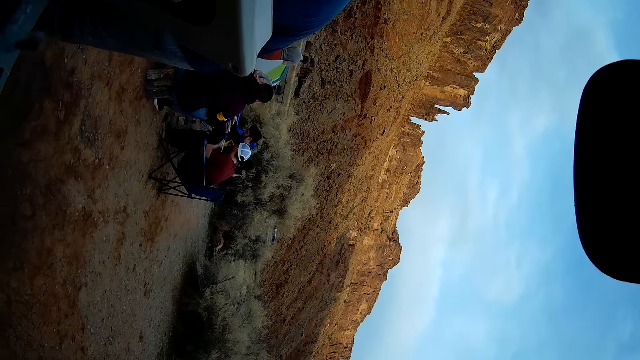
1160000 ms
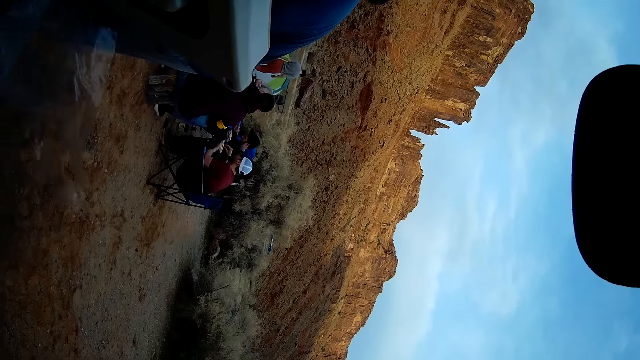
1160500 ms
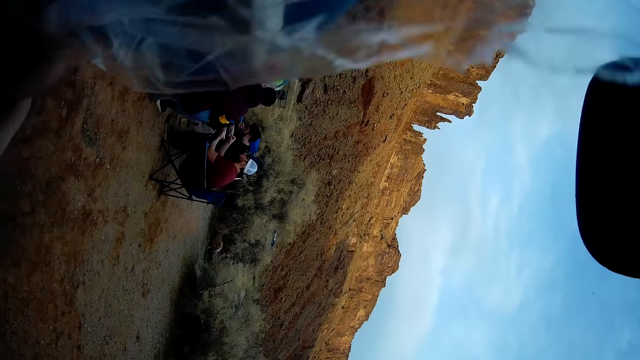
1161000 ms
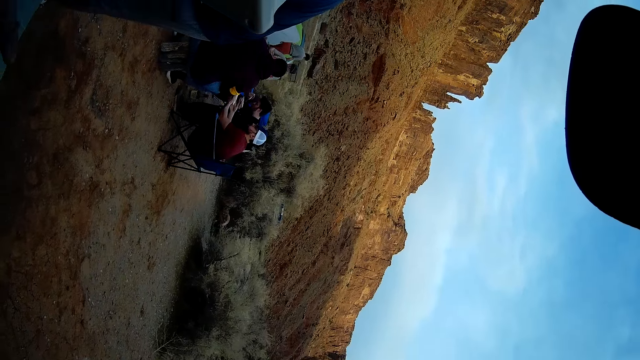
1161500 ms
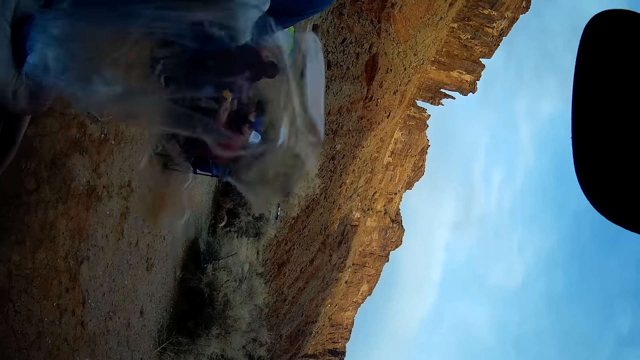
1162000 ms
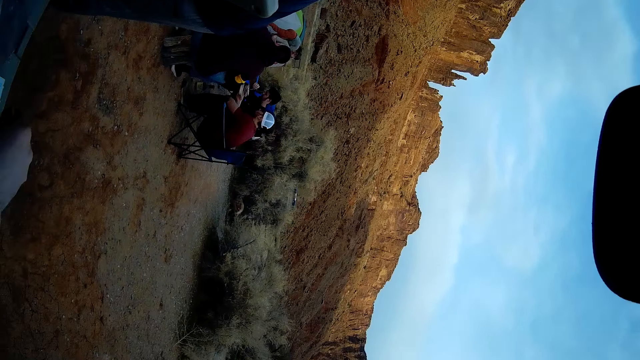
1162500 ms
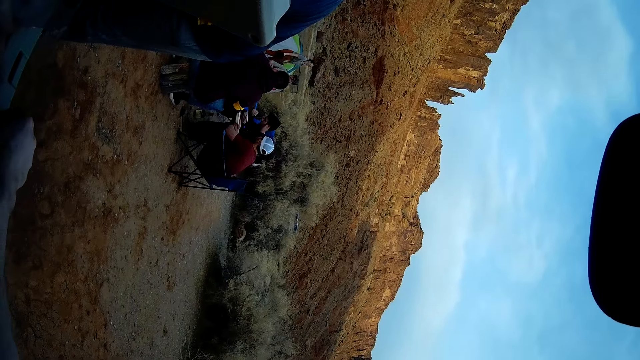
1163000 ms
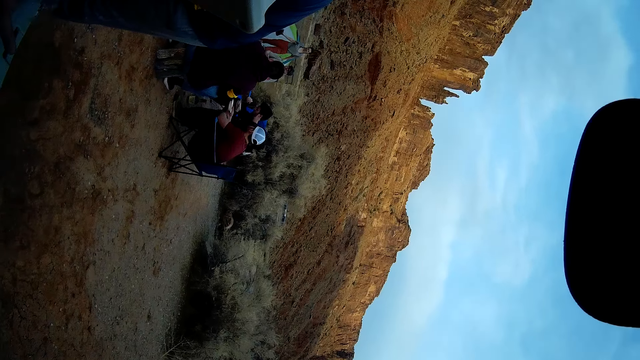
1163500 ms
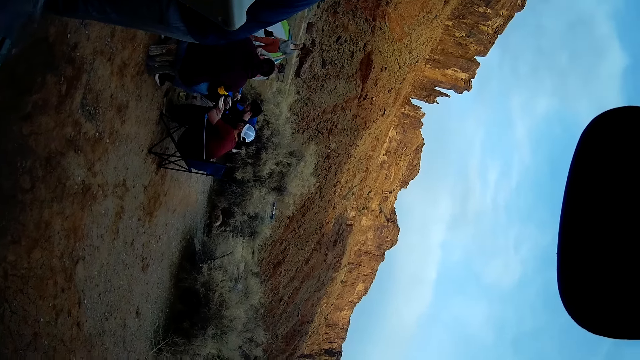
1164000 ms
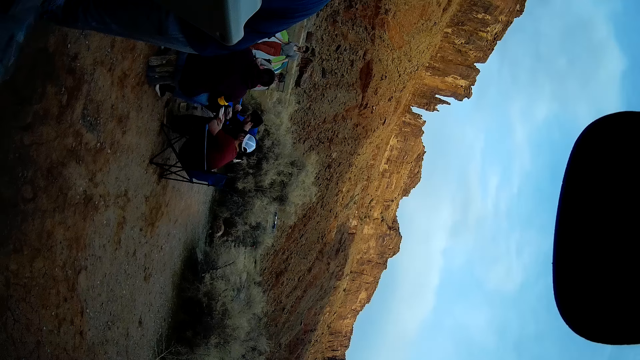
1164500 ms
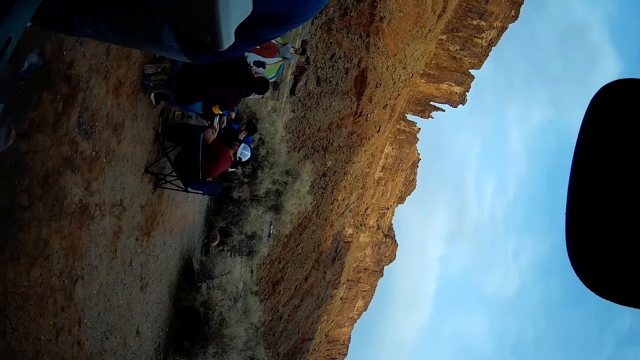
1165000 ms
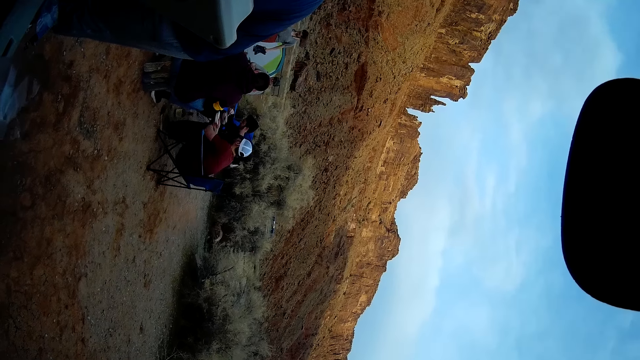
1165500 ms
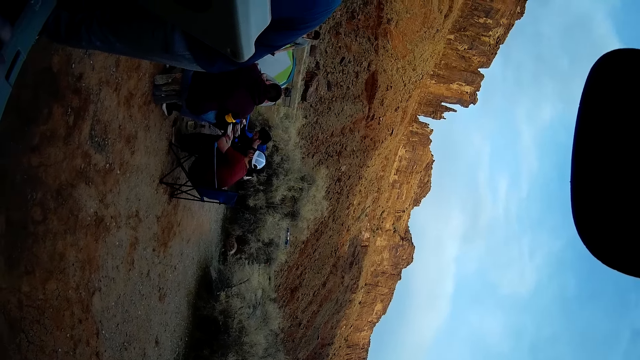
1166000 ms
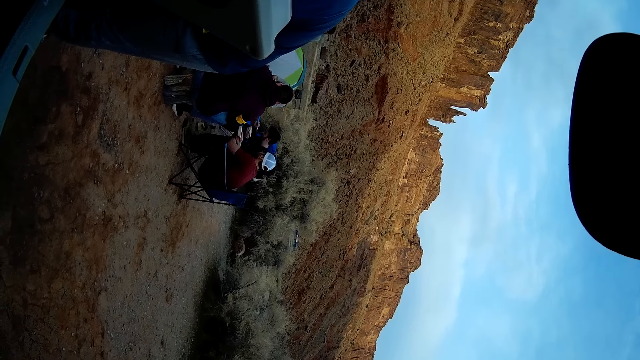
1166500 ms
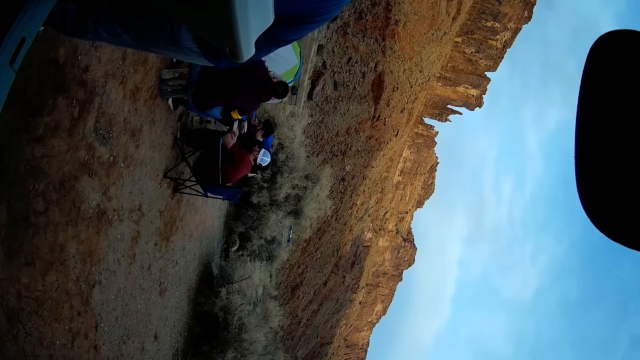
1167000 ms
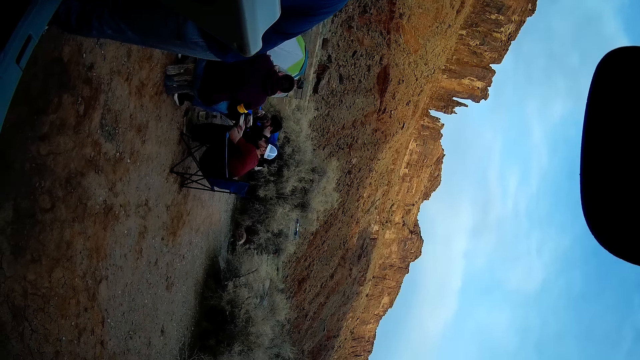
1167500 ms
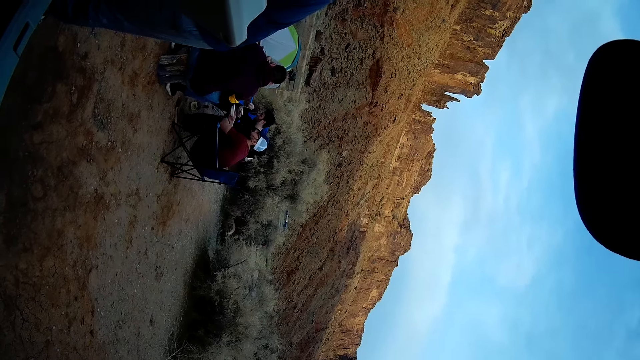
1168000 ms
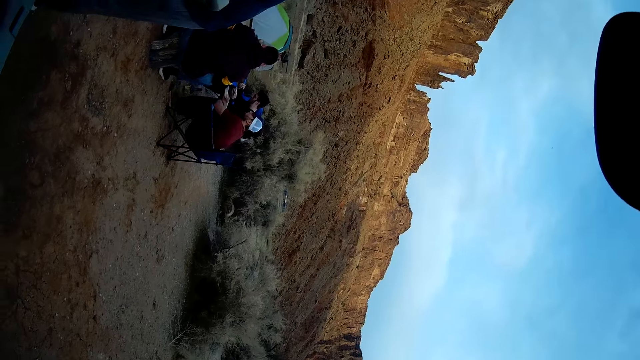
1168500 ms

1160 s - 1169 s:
The camera wearer unties the plastic bag on a cooler box. They remove a carrot in the paper bag.

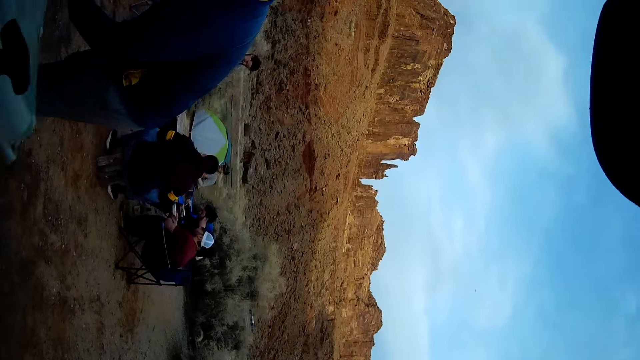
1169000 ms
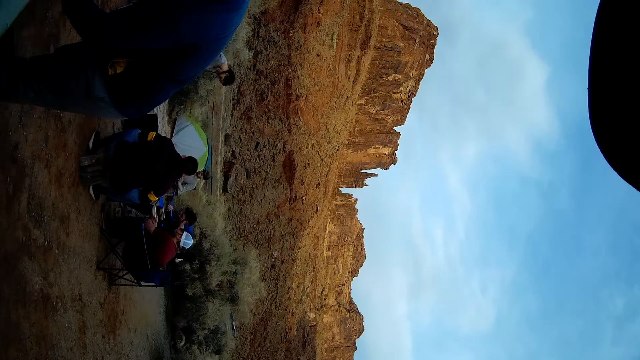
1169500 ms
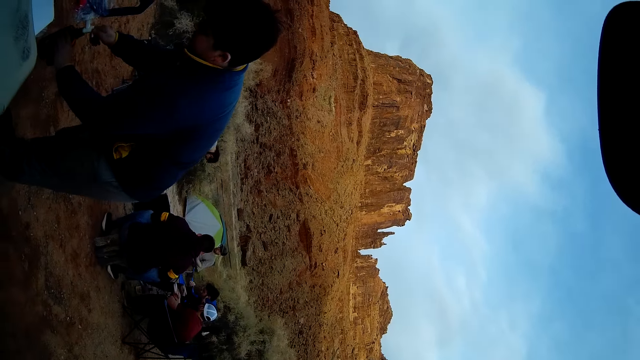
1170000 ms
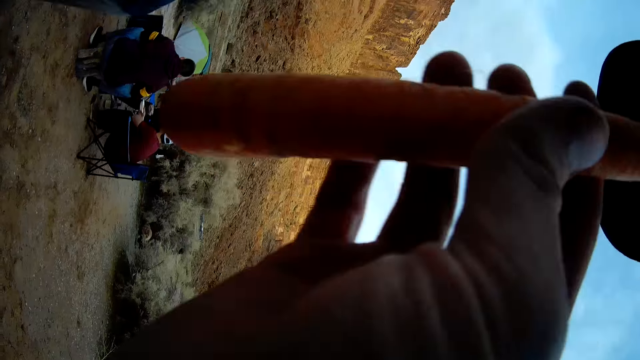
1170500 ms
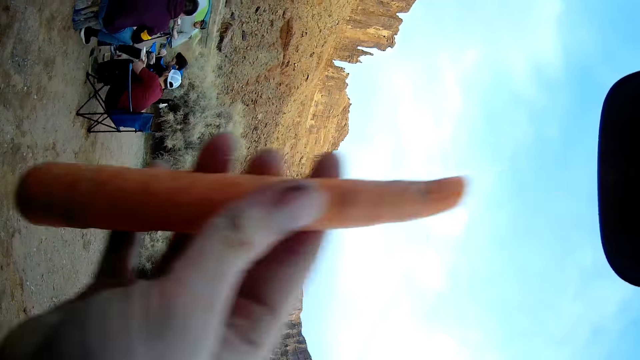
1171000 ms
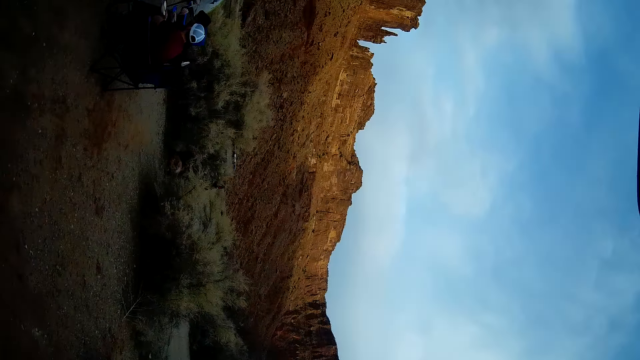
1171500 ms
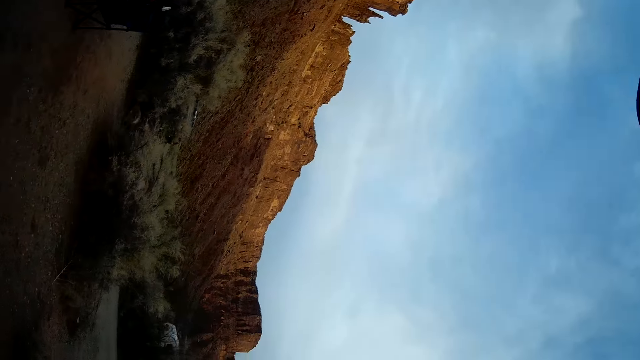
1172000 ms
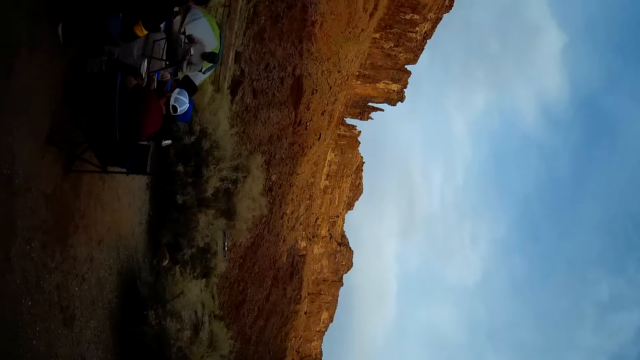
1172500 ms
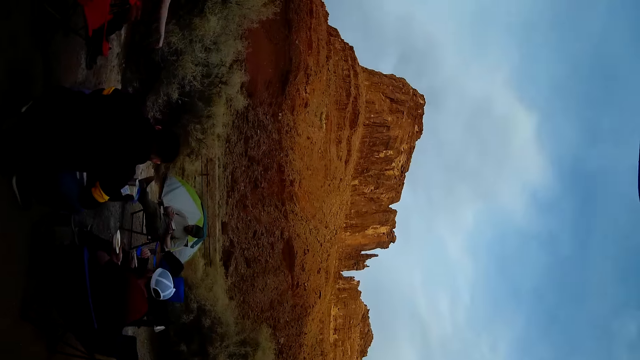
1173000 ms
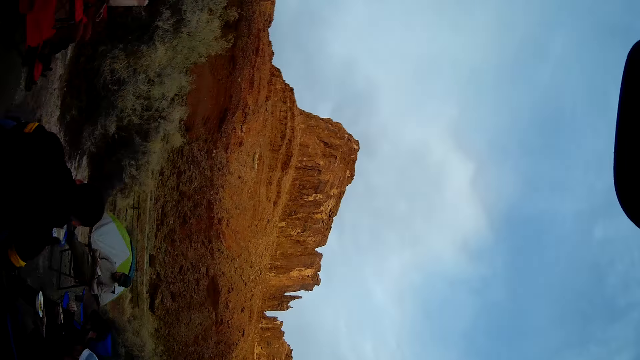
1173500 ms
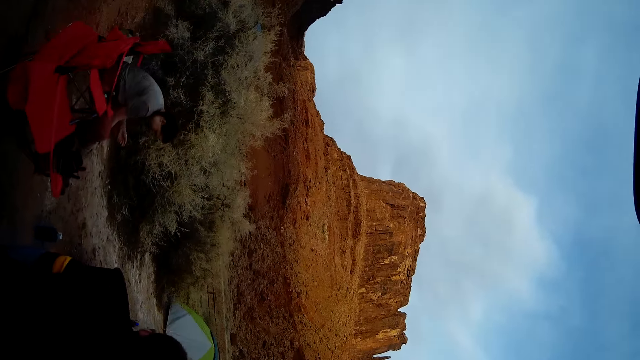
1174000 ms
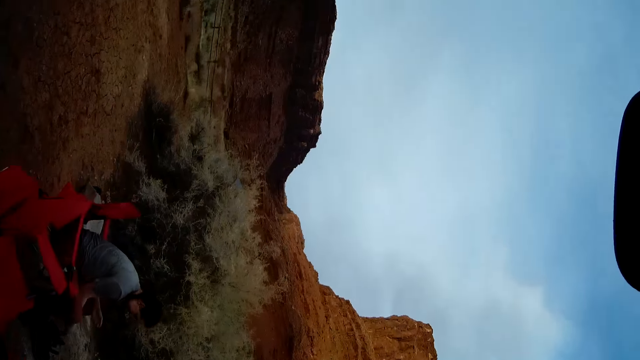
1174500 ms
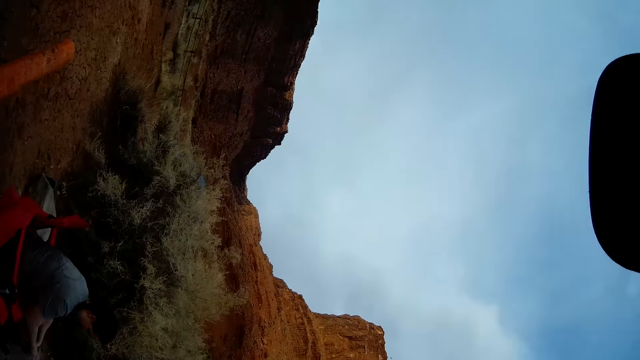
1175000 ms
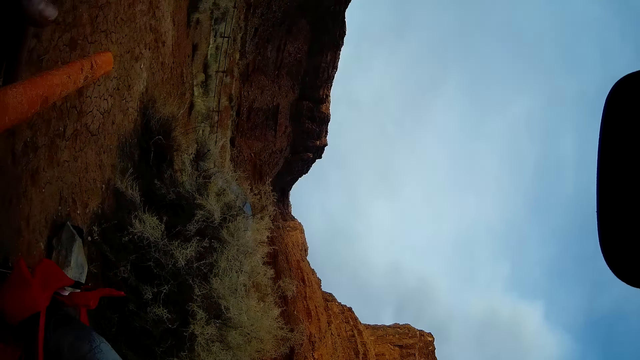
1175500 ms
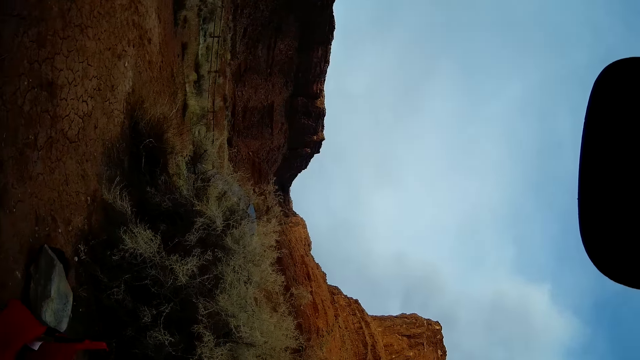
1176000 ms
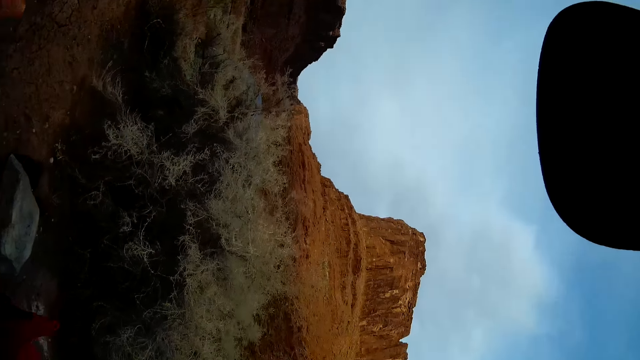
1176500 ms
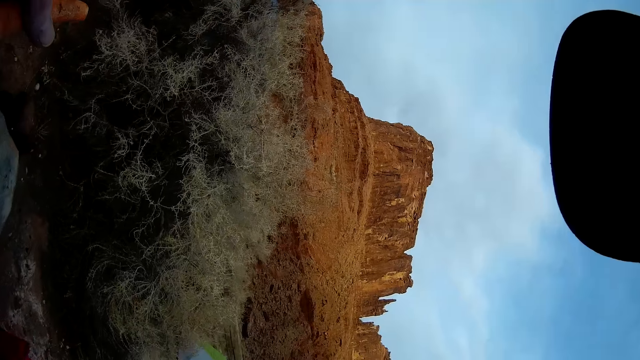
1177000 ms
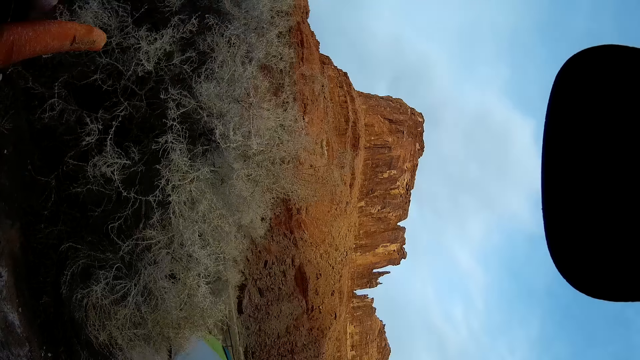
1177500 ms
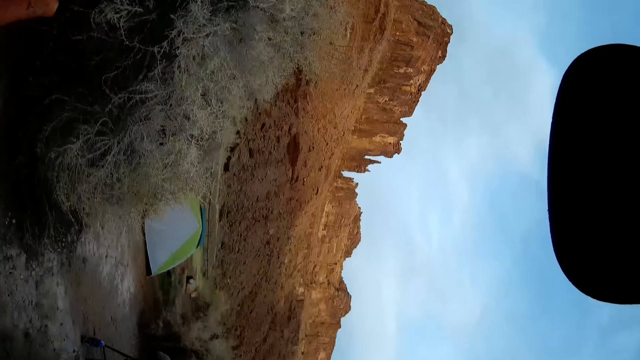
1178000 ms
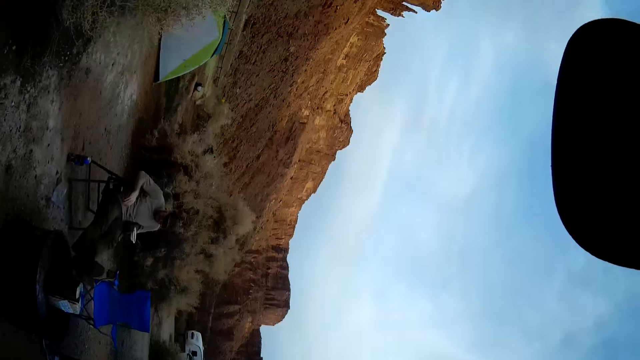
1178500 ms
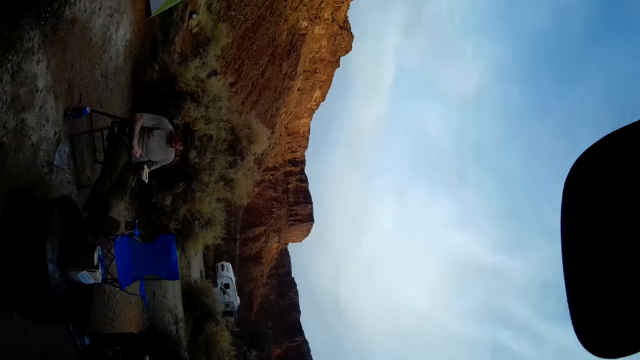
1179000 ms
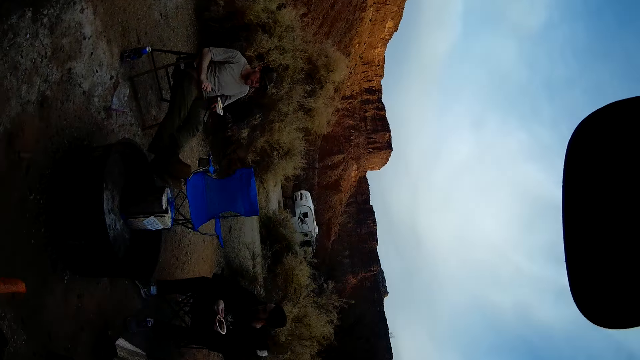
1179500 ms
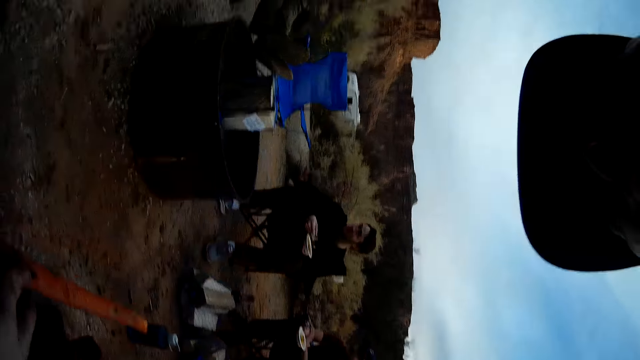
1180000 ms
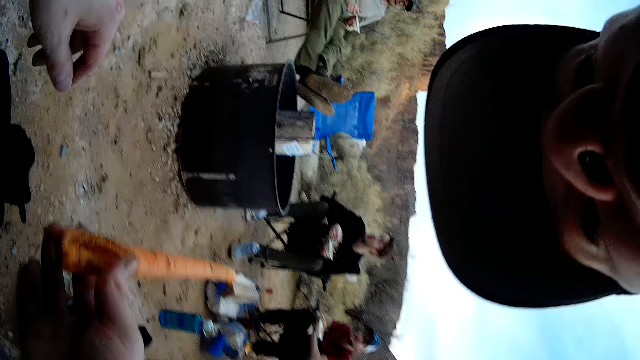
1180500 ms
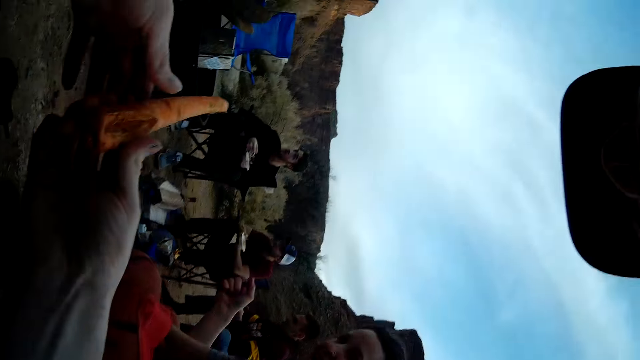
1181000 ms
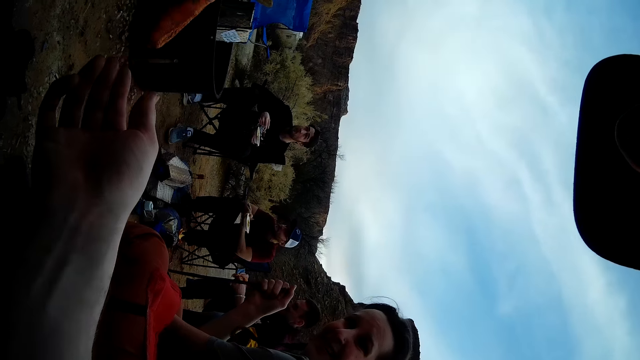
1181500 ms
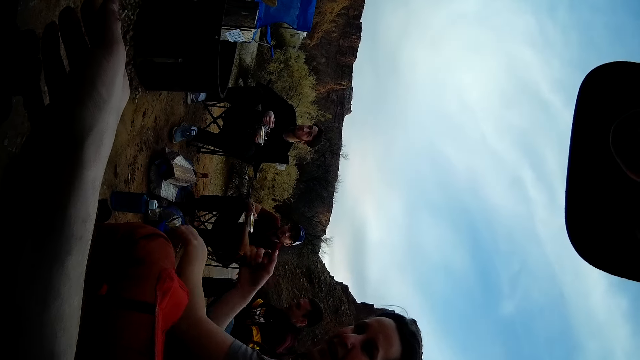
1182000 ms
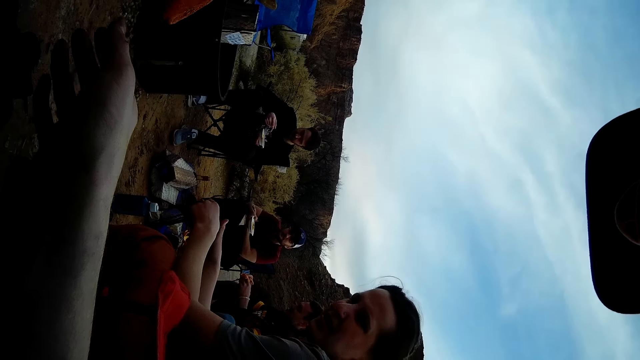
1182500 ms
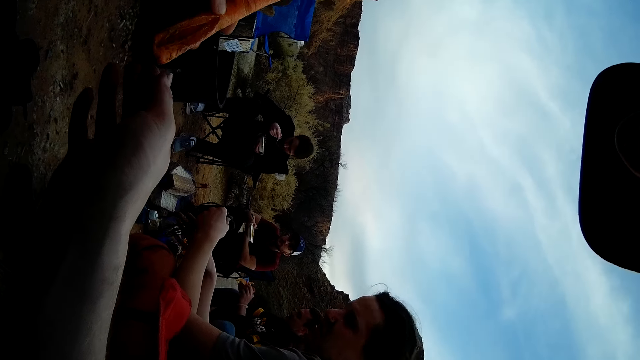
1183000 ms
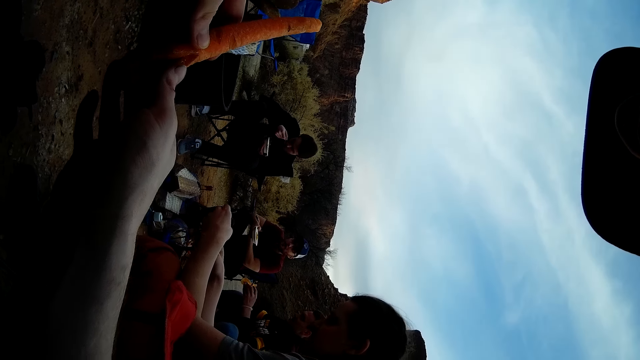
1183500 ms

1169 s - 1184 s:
The camera wearer closes the cooler box. They eat a carrot. They walk on the field. They carry the carrot. They sit beside a person. They hold the carrot.
